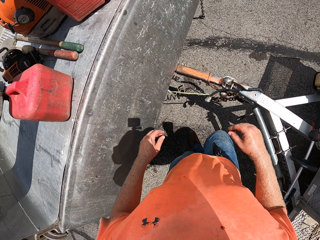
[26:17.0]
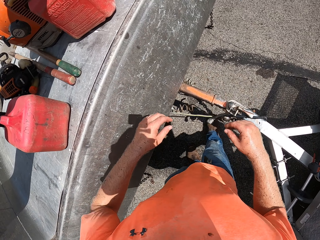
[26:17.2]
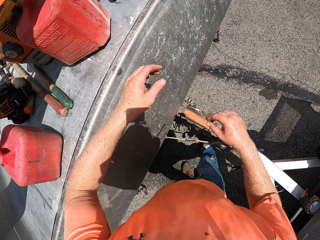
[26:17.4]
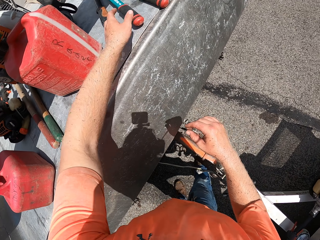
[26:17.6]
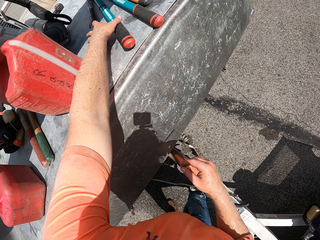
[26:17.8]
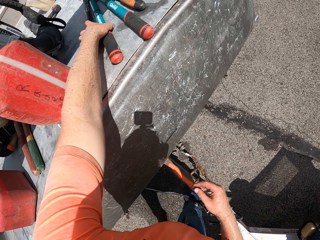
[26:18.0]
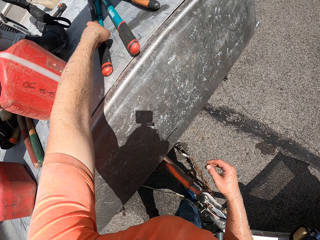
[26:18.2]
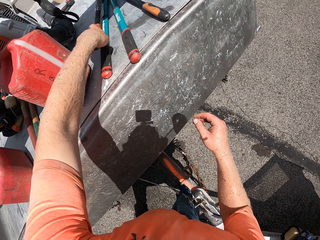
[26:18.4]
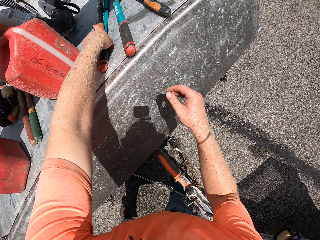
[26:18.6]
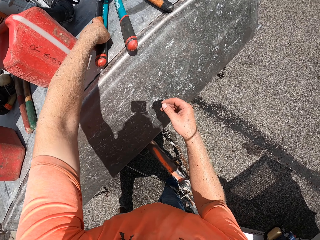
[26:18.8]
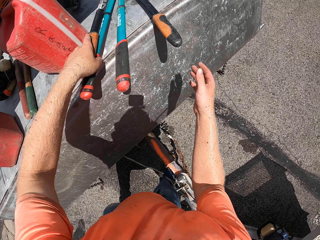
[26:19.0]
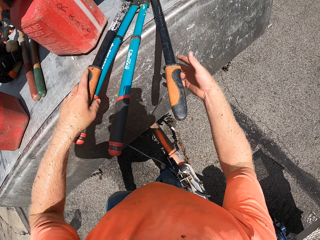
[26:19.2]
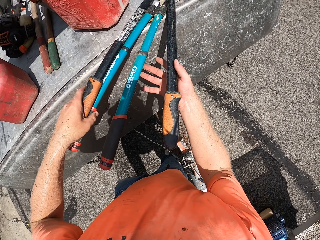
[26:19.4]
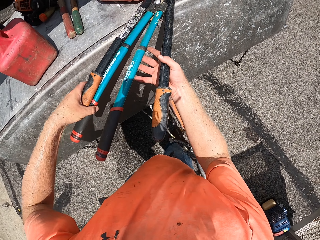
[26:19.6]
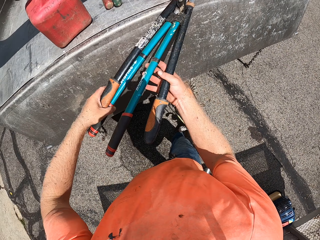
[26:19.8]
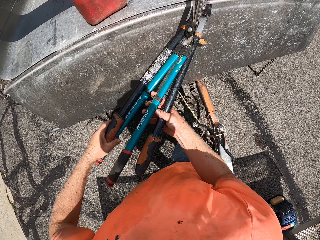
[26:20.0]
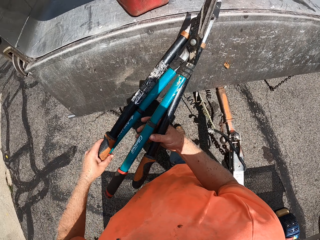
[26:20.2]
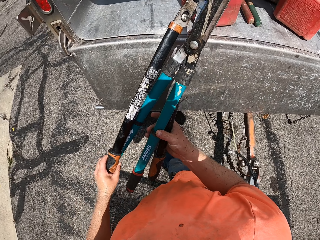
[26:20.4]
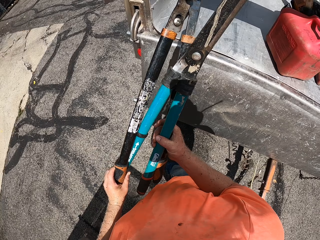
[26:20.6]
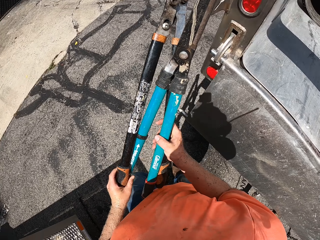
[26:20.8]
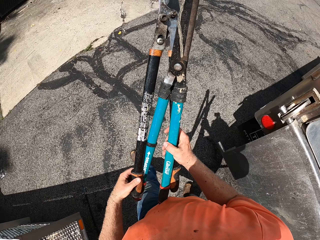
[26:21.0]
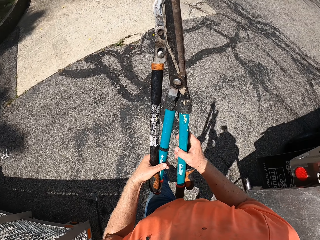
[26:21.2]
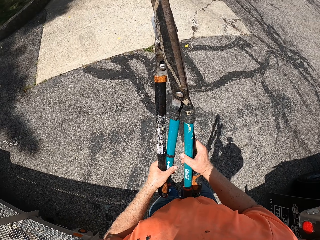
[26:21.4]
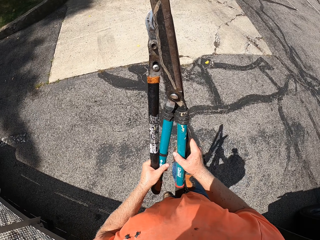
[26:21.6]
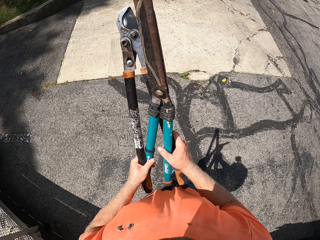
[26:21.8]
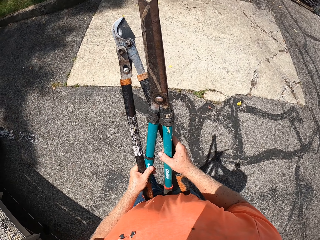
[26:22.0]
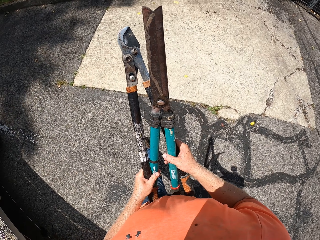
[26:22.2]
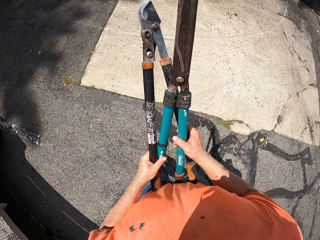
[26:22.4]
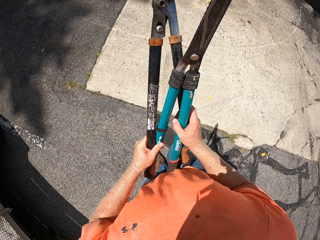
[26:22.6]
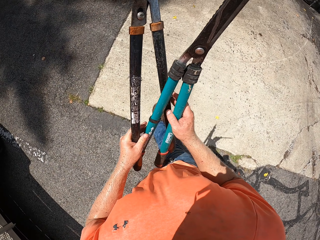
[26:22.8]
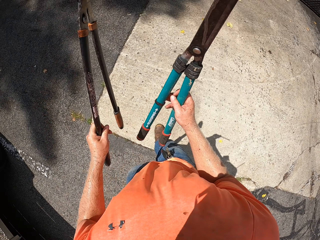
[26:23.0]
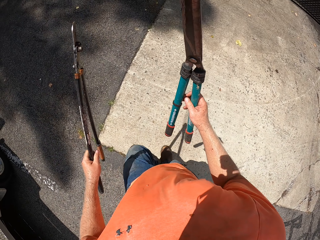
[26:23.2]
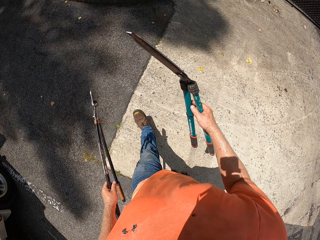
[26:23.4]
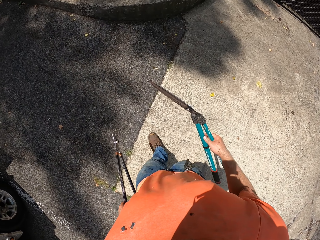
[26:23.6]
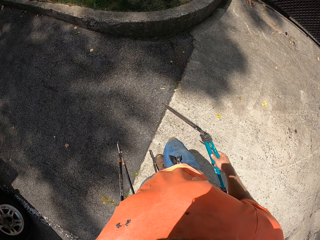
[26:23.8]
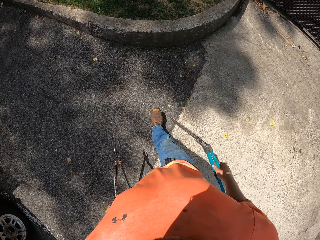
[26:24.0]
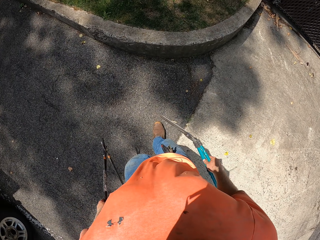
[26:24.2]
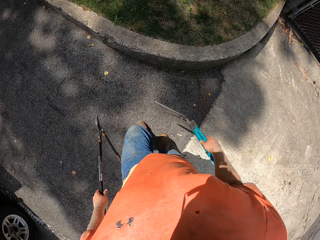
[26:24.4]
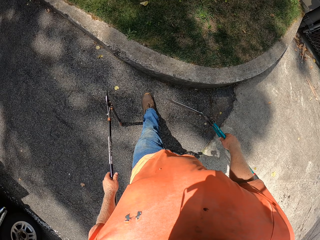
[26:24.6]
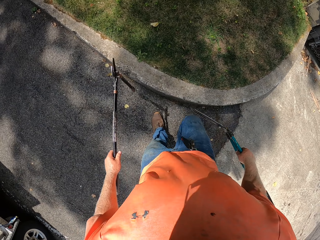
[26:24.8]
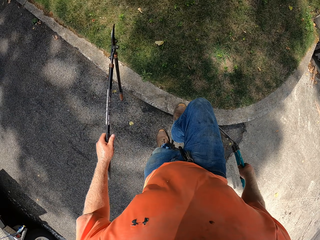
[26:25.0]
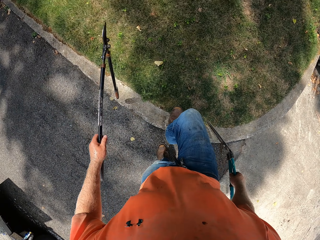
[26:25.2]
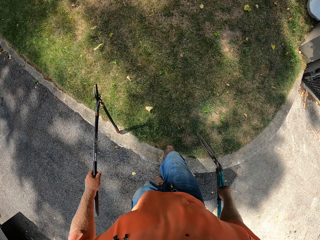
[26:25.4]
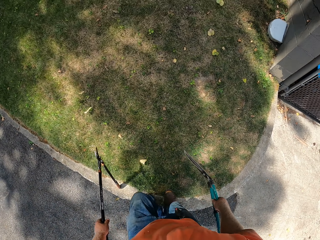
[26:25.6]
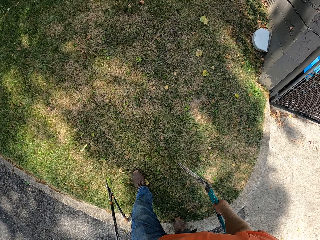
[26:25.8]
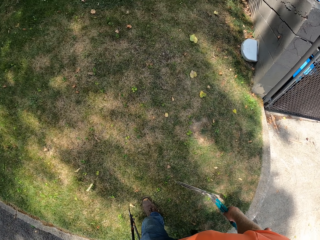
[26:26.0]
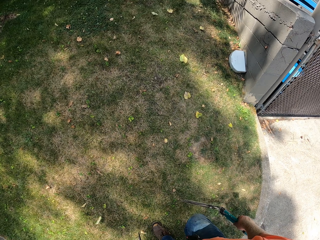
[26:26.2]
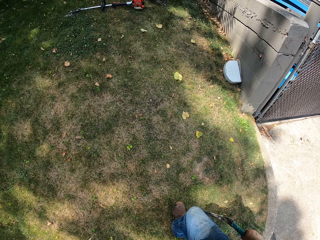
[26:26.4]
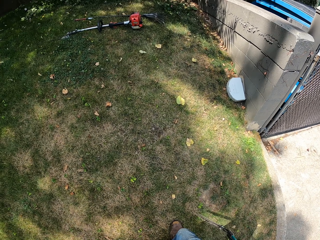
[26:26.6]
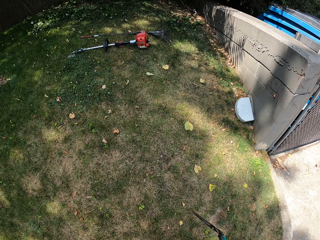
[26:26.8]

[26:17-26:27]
The camera wearer picks two hedge shears from the cargo of the truck with both hands. He holds the hedge shears with both hands. He turns around and walks around. He places one of the shears to his left hand.

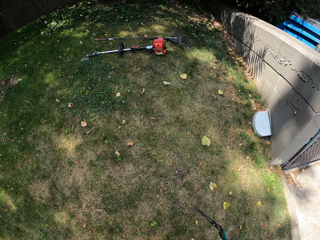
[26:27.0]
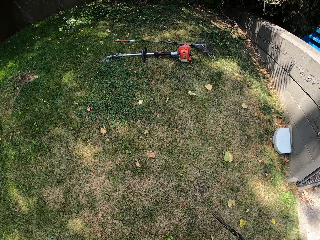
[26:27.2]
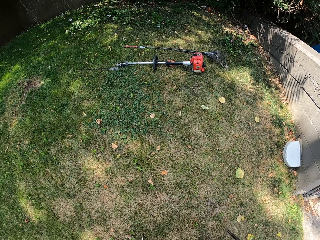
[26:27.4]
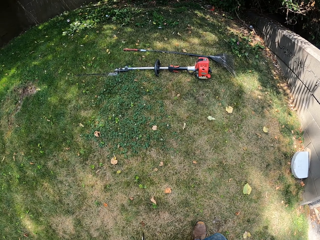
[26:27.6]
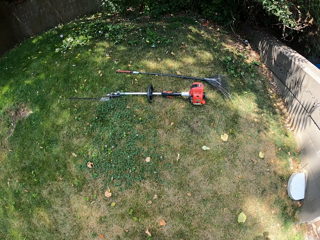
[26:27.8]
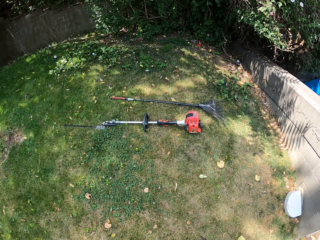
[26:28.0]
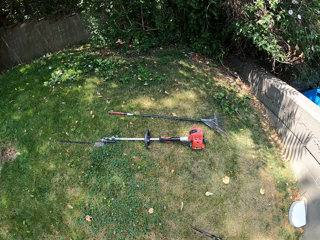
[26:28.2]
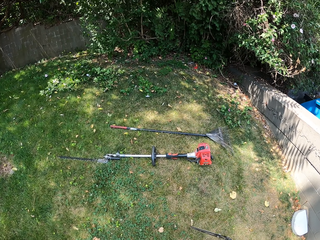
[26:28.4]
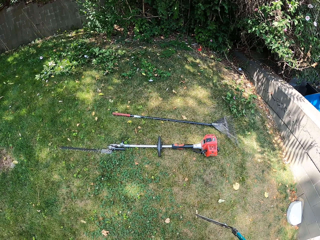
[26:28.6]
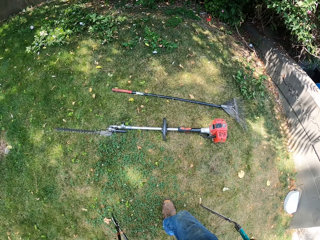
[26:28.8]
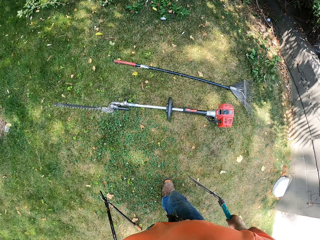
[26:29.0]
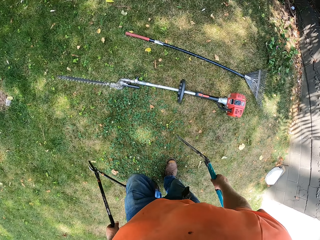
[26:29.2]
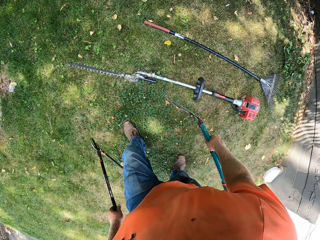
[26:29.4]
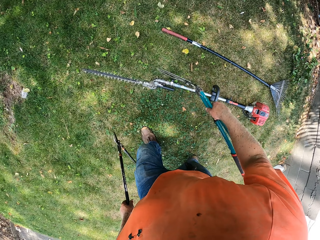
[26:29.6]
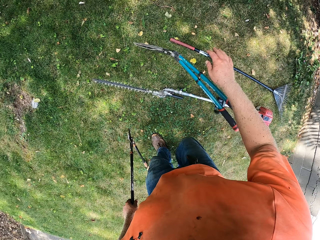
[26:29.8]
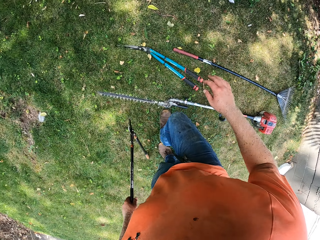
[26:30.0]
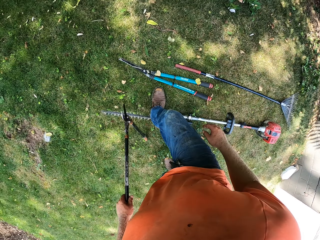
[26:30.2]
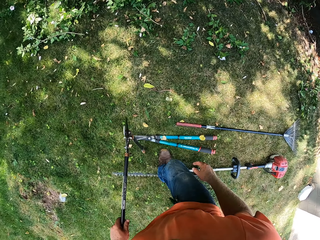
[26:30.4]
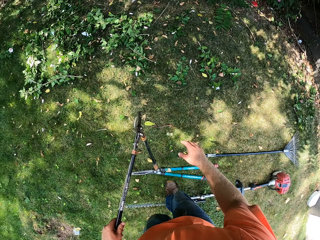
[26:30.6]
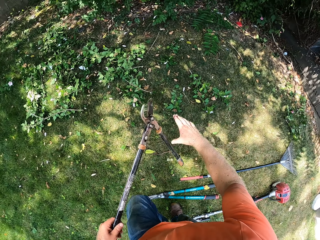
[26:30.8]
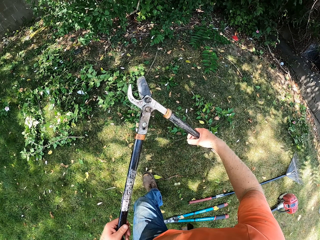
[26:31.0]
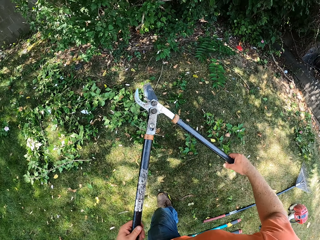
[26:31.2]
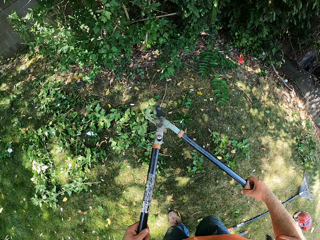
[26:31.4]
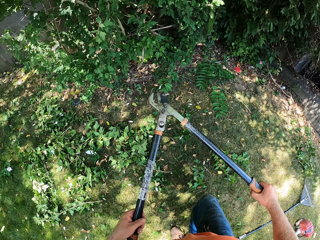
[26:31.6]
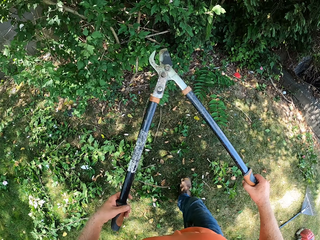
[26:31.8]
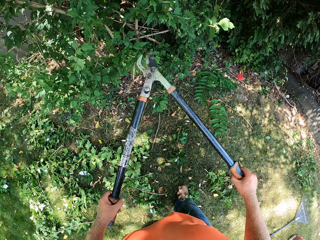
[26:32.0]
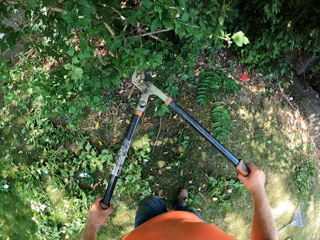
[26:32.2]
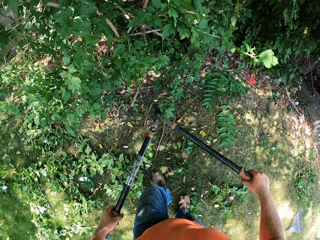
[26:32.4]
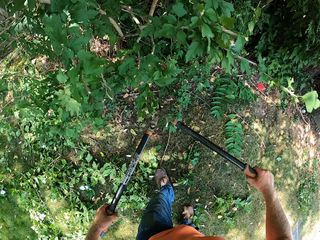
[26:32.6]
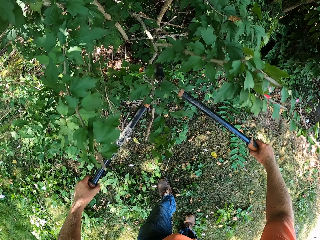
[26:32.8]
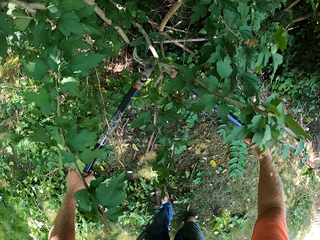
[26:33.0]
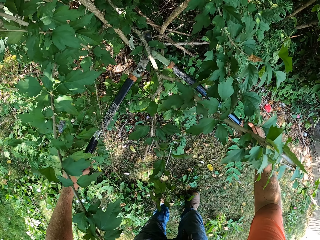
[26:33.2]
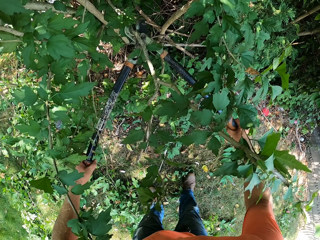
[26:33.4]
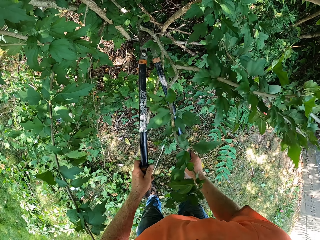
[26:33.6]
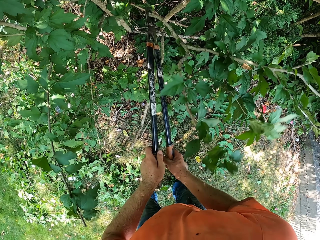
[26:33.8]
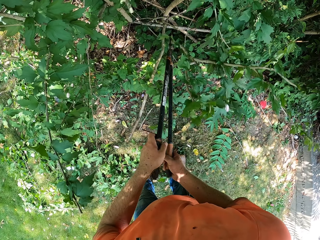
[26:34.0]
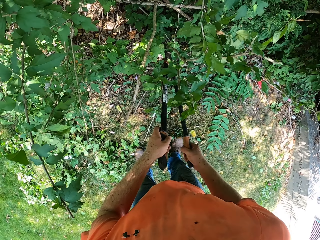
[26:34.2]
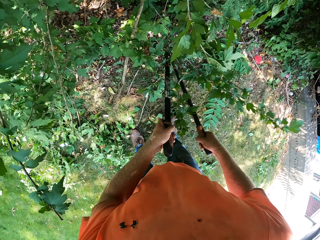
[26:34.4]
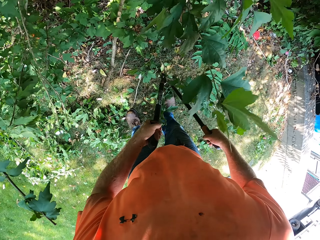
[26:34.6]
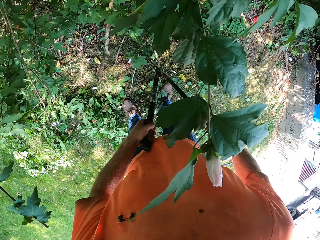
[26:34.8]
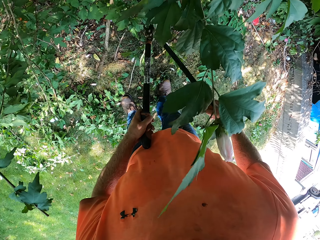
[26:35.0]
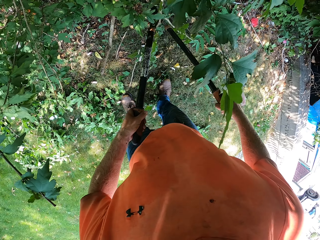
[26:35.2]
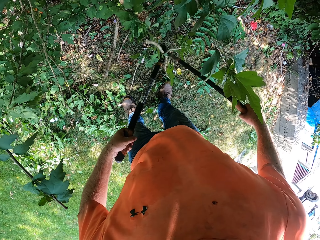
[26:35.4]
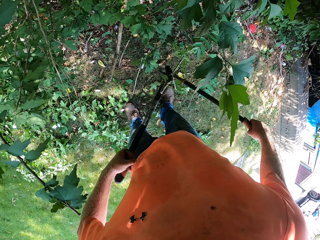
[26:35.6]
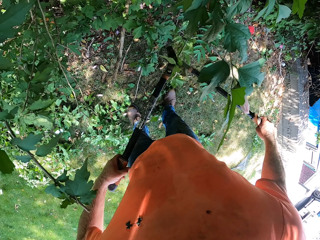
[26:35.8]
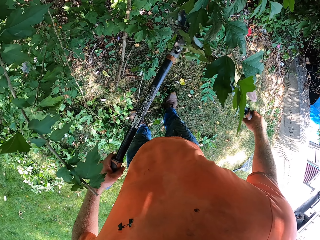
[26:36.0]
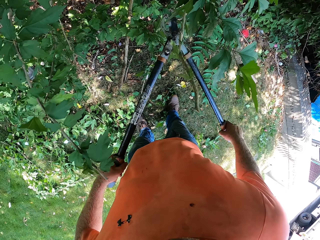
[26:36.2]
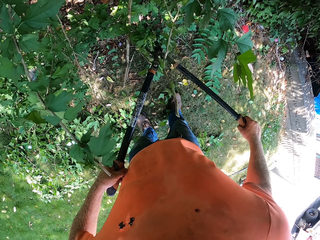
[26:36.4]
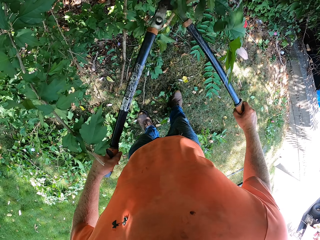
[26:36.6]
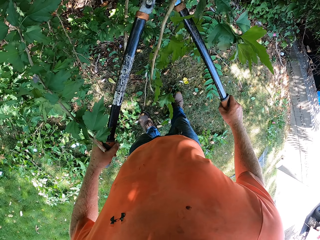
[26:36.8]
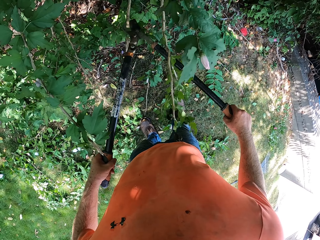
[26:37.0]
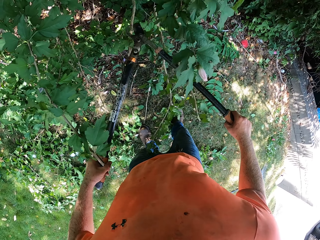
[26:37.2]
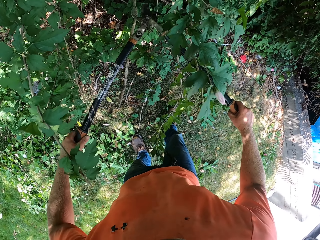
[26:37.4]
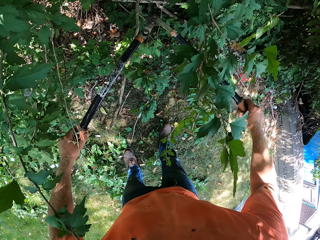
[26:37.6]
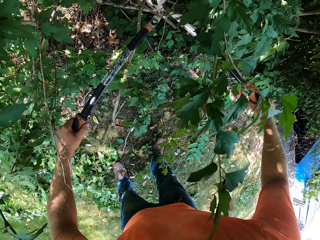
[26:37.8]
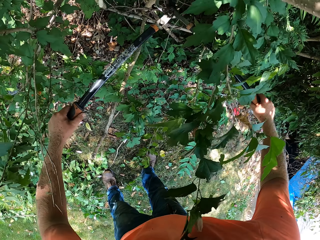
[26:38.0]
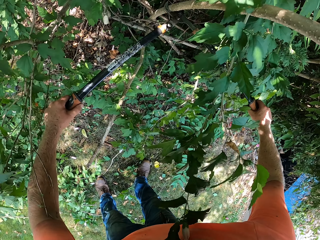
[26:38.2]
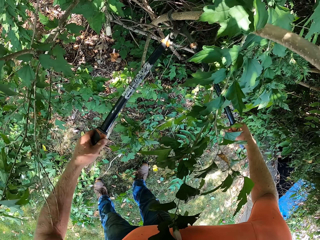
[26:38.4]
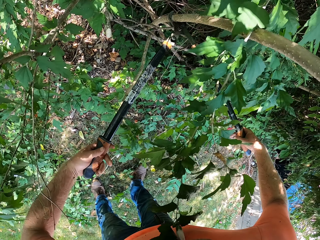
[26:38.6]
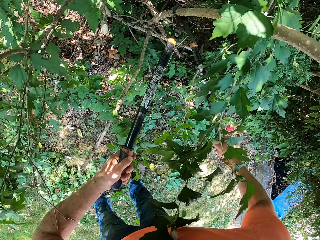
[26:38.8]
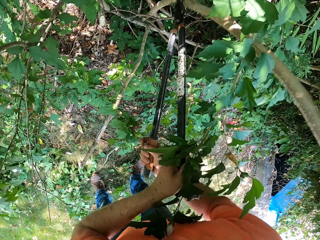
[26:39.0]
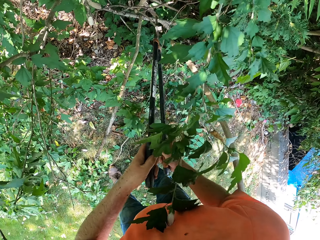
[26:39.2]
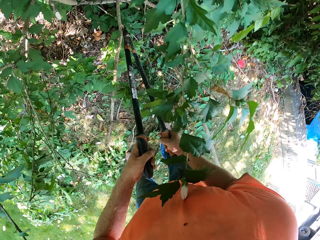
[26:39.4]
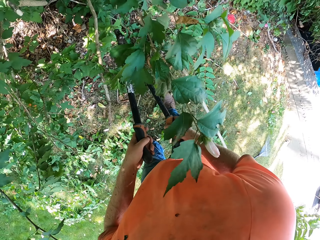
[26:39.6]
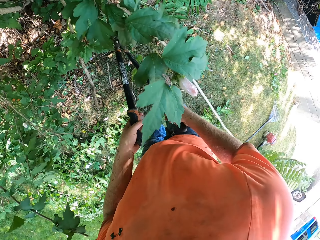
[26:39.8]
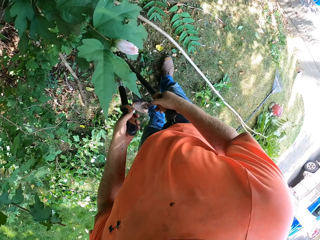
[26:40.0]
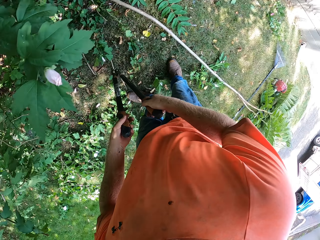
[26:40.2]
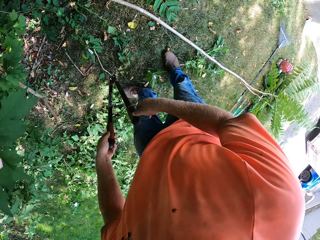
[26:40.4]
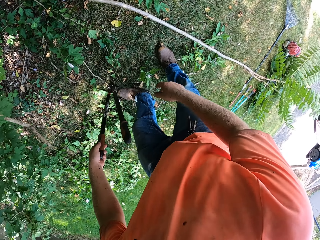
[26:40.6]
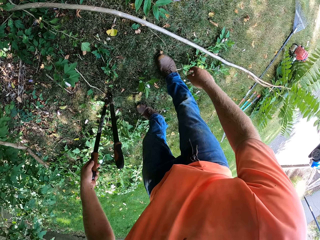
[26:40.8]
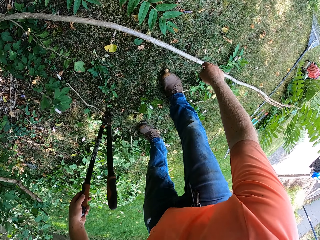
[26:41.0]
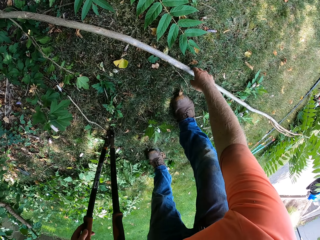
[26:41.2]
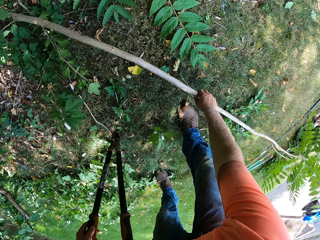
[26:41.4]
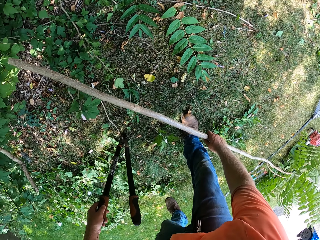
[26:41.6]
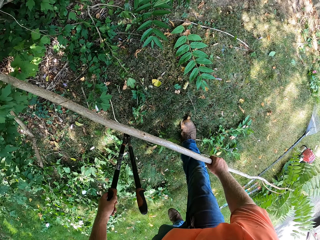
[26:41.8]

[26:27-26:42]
The camera wearer drops the shear in his right hand on the floor between the hedge trimmer and the rake. He walks around. He holds the hedge shears with both hands. He cuts branches of a tree with a shear in both hands. He adjusts the hedge shears. He cuts a branch of the tree using the hedge shears. He stops cutting the branch of the tree. He looks around. He picks the branch from the floor with his right hand.
